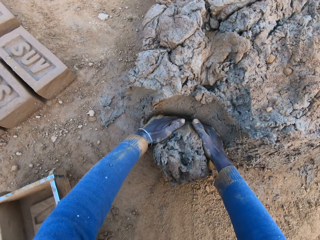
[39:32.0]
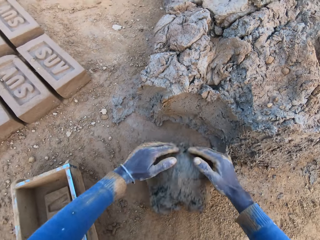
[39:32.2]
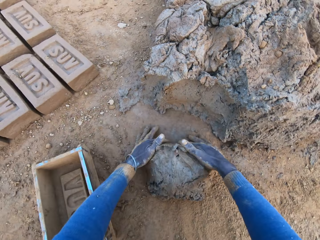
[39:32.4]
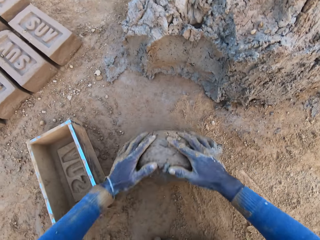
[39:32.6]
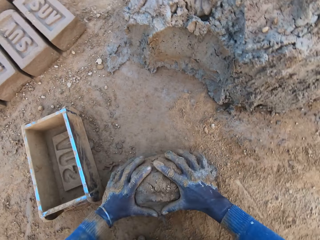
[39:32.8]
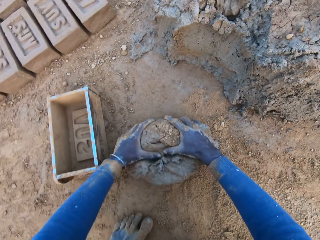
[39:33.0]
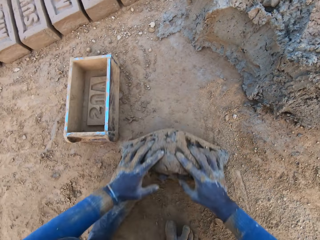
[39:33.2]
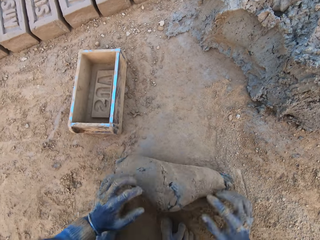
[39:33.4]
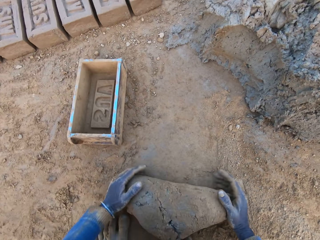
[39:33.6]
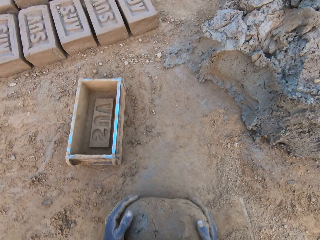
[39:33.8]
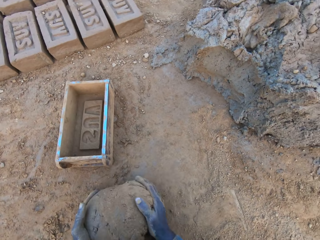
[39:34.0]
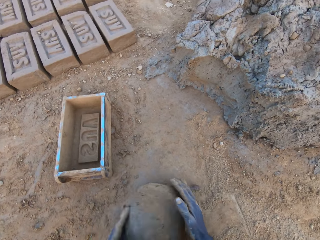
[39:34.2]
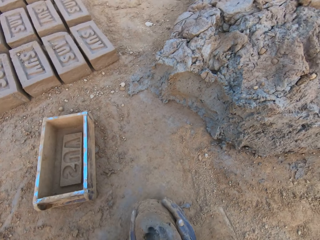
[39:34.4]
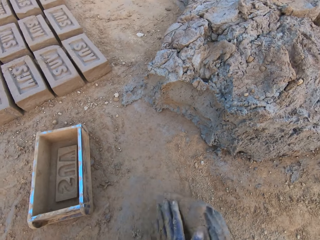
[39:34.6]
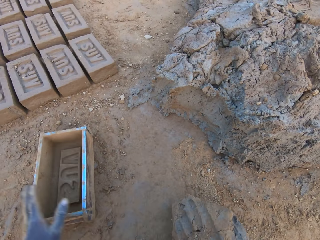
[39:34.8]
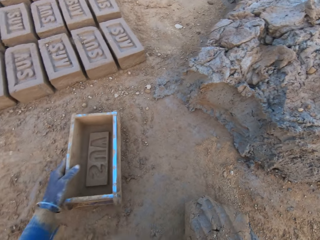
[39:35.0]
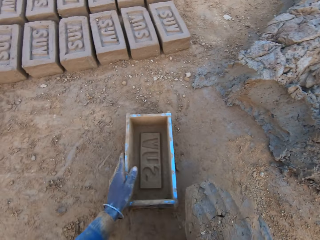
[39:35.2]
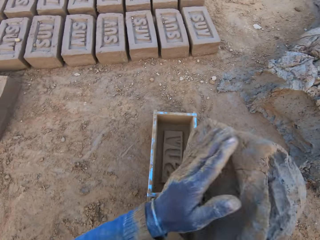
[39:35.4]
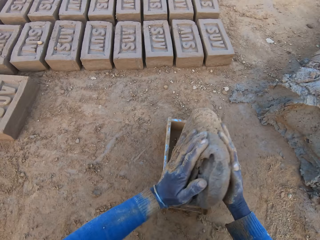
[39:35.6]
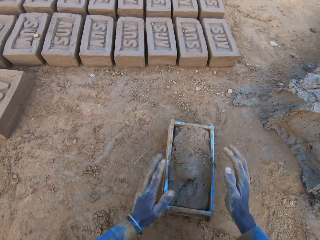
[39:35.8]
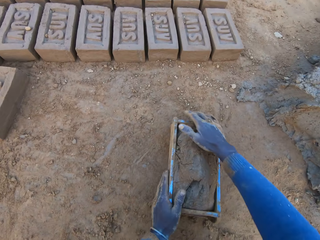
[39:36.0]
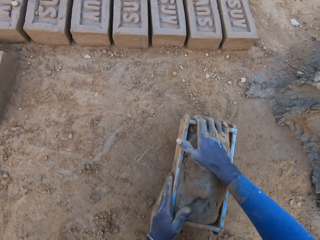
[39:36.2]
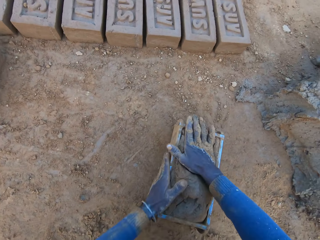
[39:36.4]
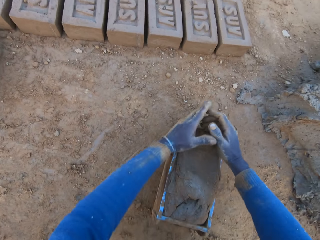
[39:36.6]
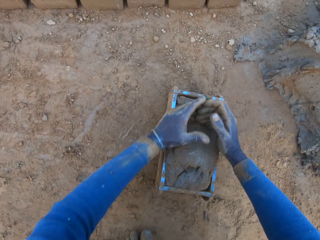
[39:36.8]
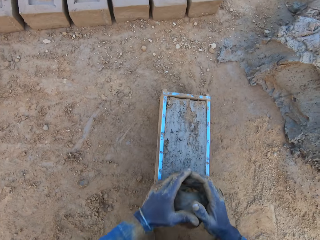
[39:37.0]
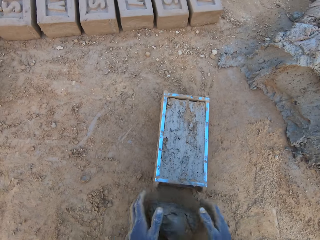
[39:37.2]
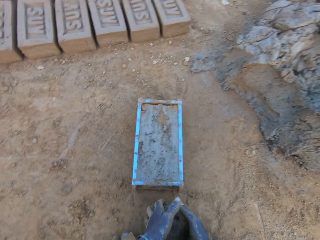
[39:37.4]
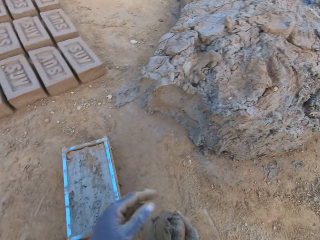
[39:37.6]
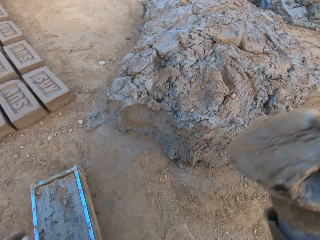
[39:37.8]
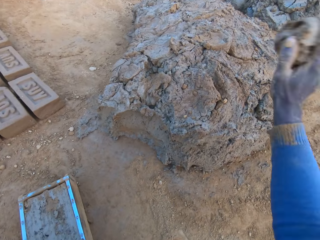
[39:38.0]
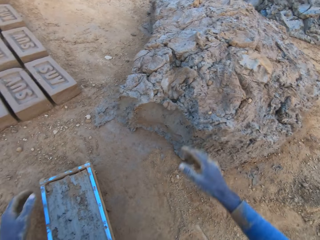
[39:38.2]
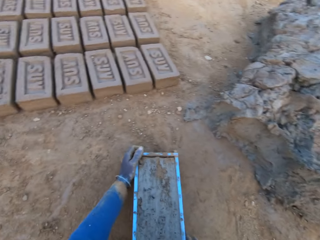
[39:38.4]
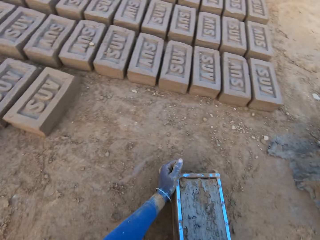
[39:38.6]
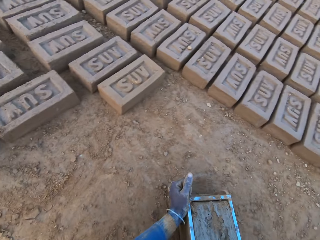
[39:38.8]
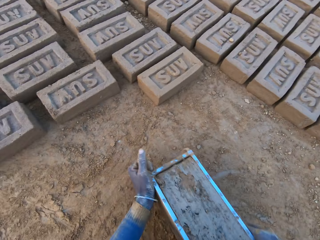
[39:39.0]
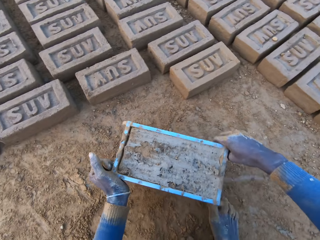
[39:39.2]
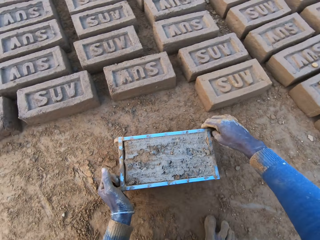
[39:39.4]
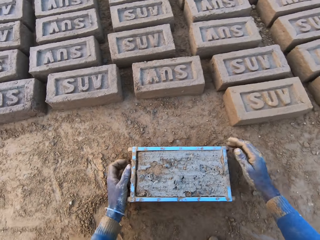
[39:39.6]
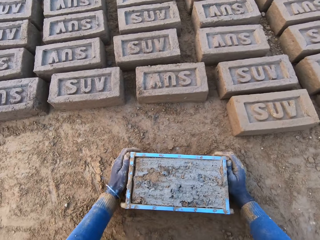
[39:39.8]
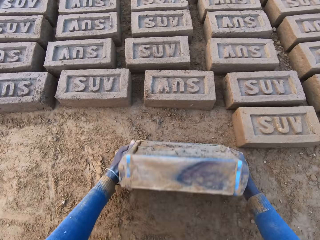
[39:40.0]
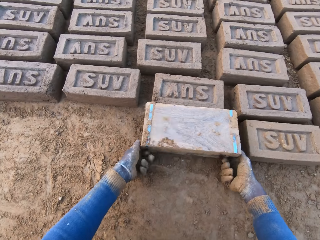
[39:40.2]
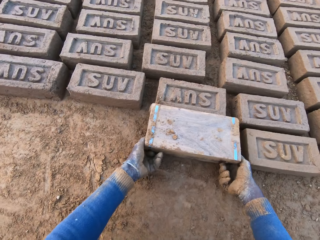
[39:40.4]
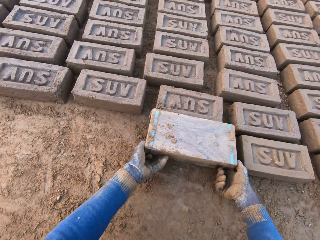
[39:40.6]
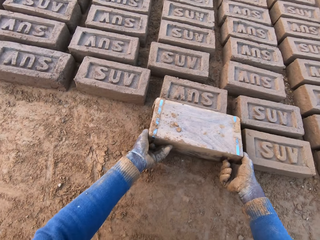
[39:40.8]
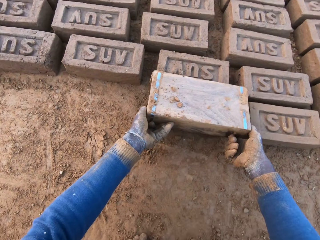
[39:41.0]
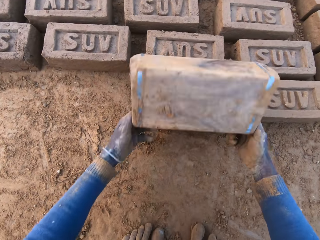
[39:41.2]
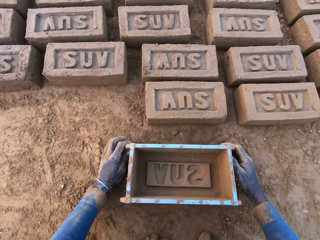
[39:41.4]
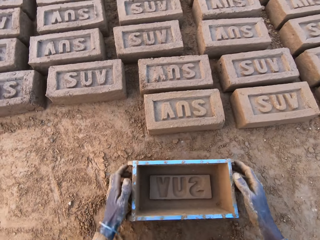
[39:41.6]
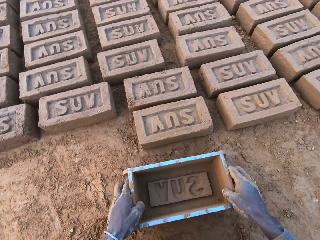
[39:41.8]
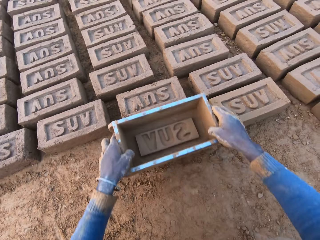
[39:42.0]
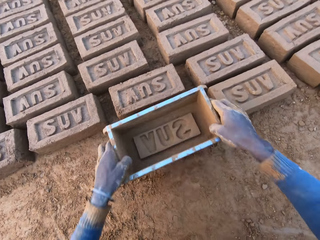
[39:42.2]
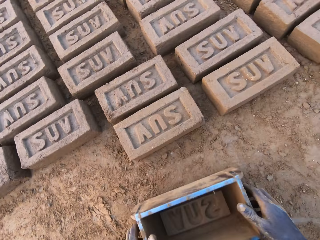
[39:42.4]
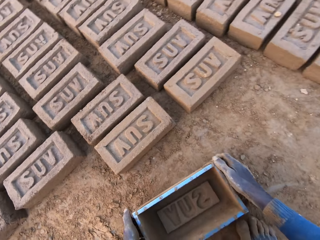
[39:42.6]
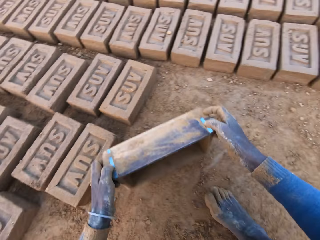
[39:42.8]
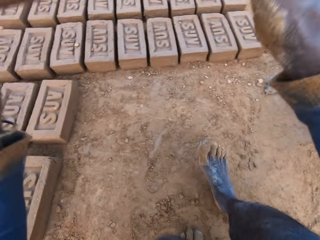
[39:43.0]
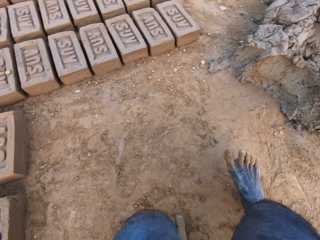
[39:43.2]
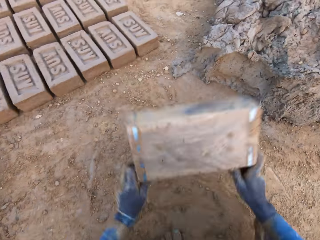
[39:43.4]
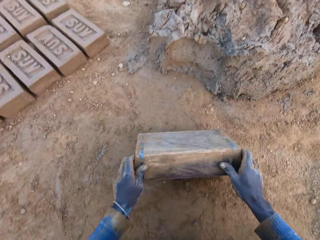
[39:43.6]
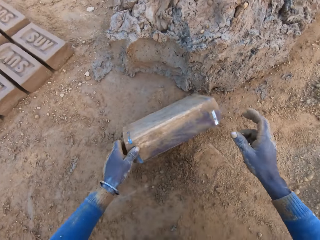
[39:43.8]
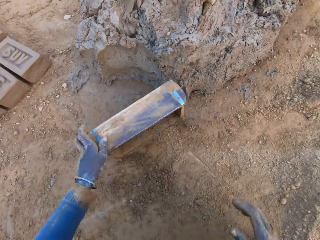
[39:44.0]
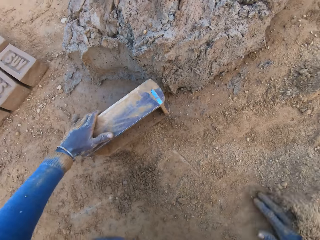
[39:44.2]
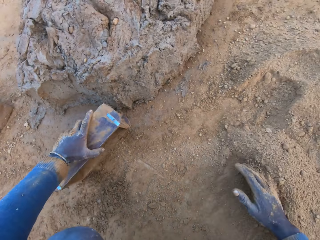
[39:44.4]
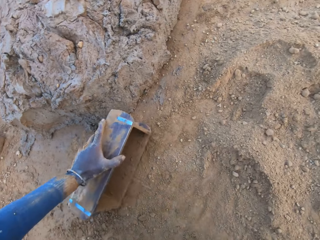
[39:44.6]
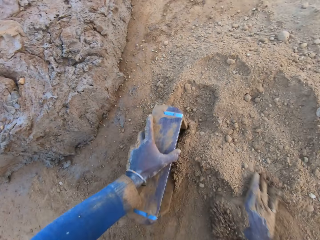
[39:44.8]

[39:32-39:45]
The camera wearer cuts a portion of the concrete from a heap of concrete with his hands. He mixes the concrete with his hands. He shifts the iron brick mold on the ground with his left hand. He holds the iron brick mold. He drops the concrete in the iron brick mold. He shakes the iron brick mold. He removes the excess concrete from the iron brick mold. He drops the excess concrete on the heap of concrete on the ground. He shifts the iron brick mold on the ground with his hands. He puts the iron brick mold down. He turns the iron brick mold on the ground. He drops the iron brick mold on the ground. He places the iron brick mold on one of the bricks on the ground. He puts the iron brick mold down. He lifts the iron brick mold. He hits the iron brick mold on the ground with his two hands. He puts the iron brick mold down.

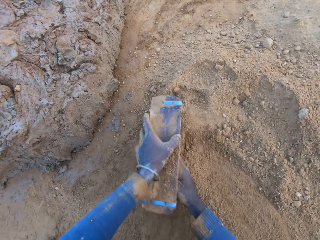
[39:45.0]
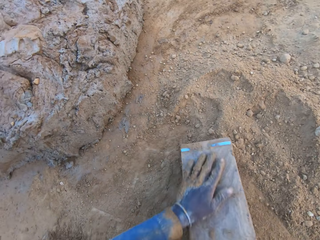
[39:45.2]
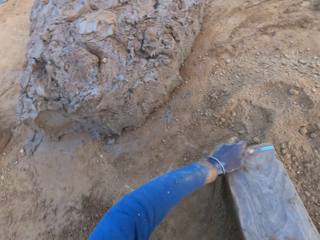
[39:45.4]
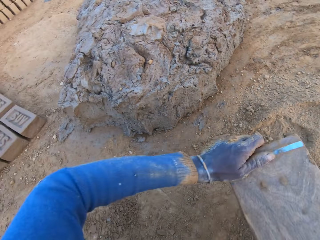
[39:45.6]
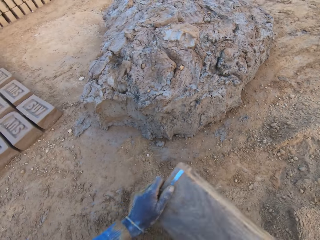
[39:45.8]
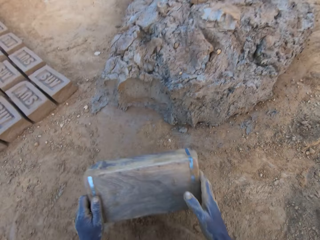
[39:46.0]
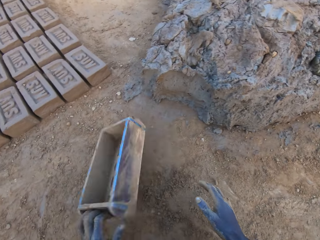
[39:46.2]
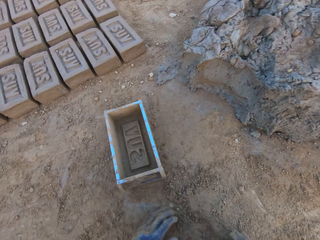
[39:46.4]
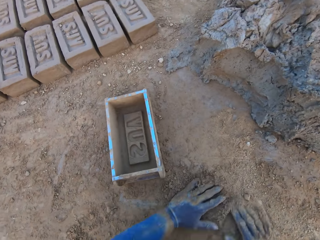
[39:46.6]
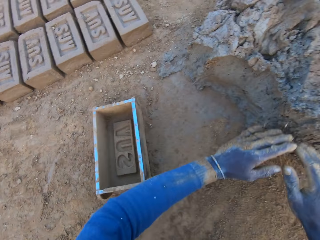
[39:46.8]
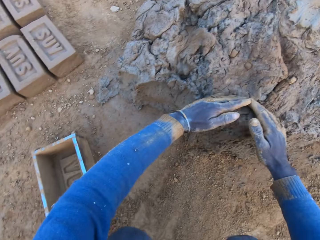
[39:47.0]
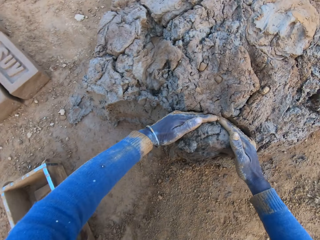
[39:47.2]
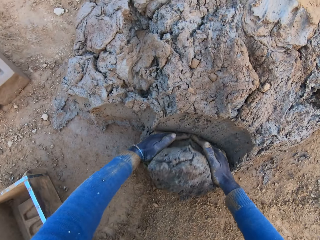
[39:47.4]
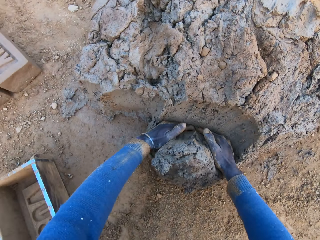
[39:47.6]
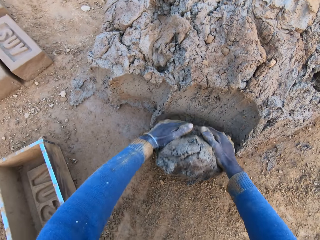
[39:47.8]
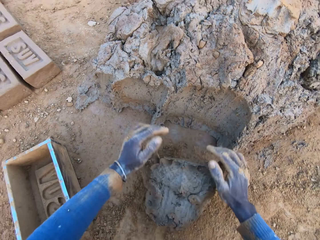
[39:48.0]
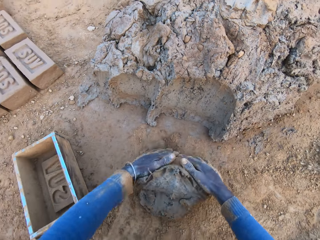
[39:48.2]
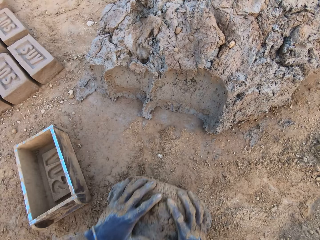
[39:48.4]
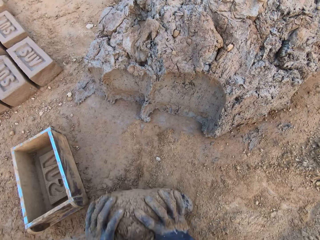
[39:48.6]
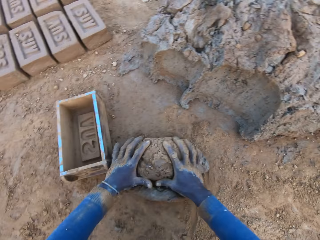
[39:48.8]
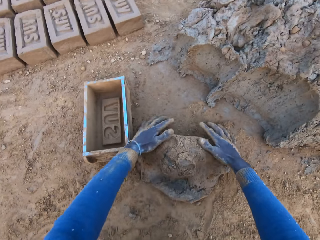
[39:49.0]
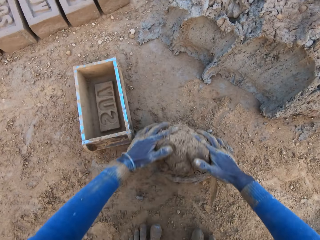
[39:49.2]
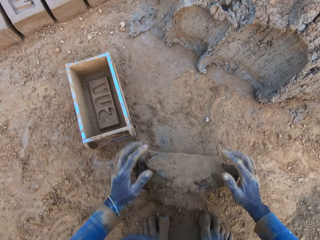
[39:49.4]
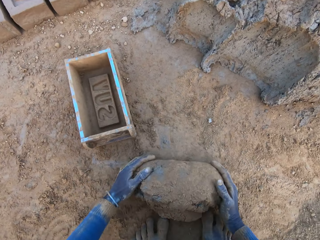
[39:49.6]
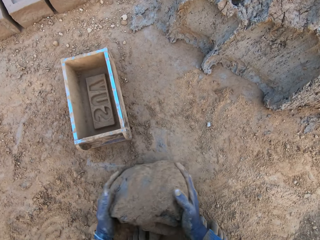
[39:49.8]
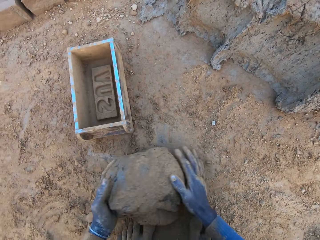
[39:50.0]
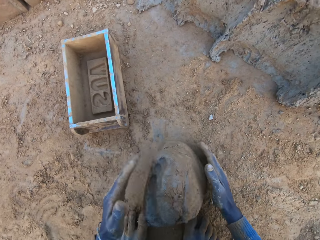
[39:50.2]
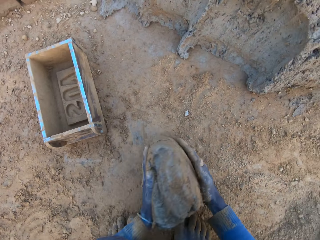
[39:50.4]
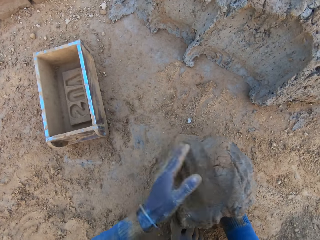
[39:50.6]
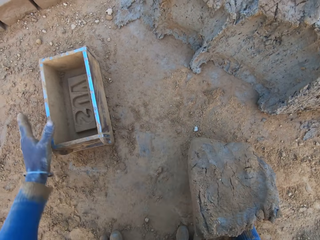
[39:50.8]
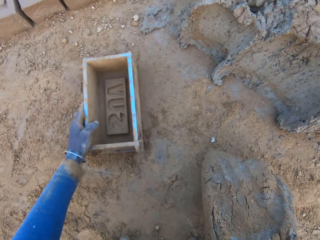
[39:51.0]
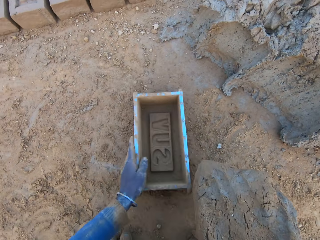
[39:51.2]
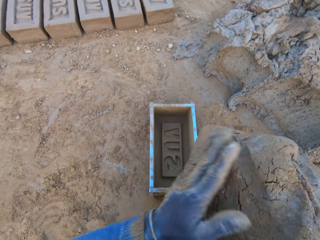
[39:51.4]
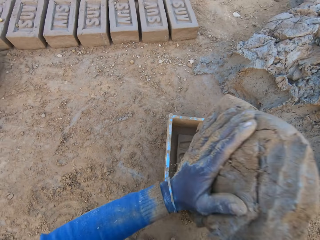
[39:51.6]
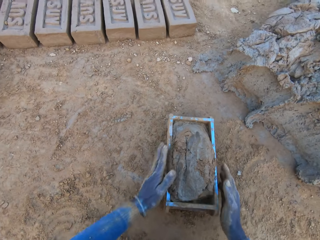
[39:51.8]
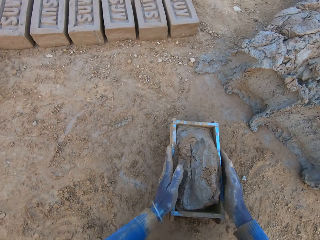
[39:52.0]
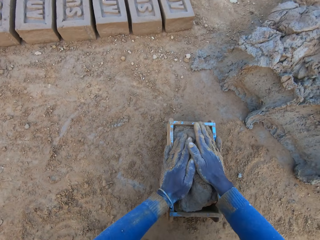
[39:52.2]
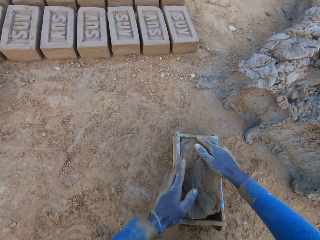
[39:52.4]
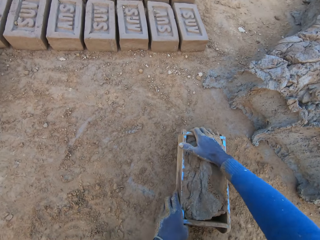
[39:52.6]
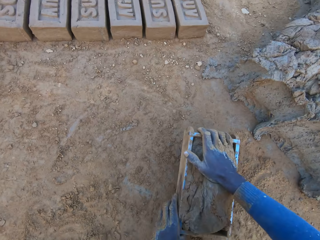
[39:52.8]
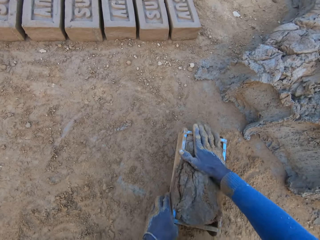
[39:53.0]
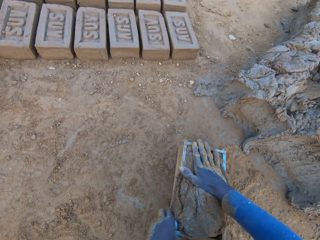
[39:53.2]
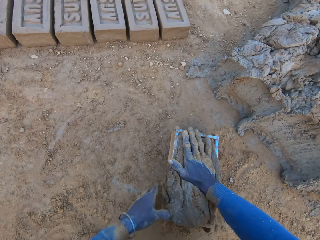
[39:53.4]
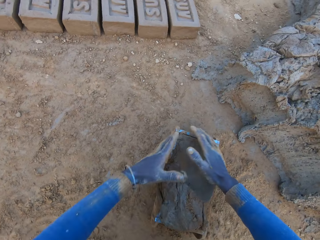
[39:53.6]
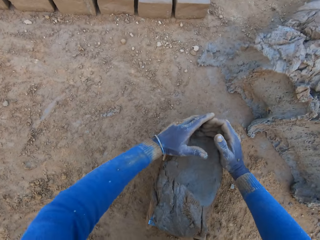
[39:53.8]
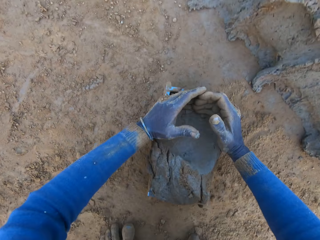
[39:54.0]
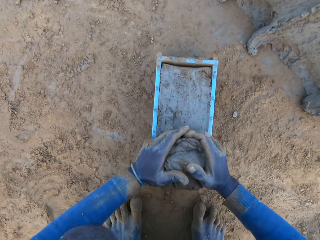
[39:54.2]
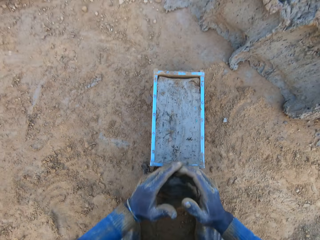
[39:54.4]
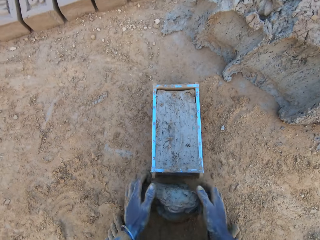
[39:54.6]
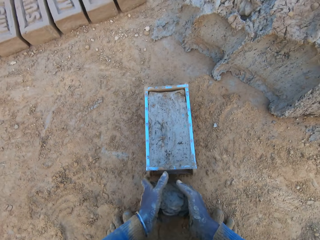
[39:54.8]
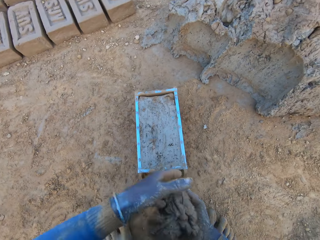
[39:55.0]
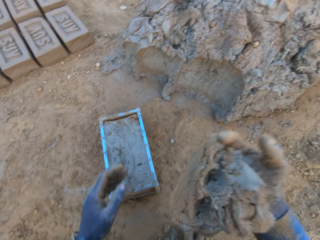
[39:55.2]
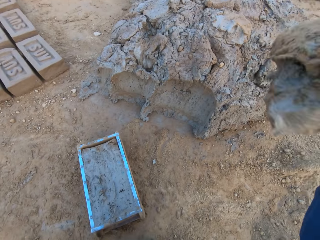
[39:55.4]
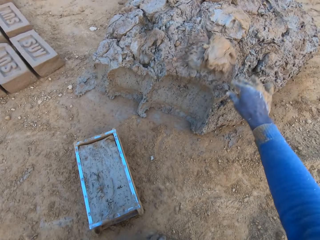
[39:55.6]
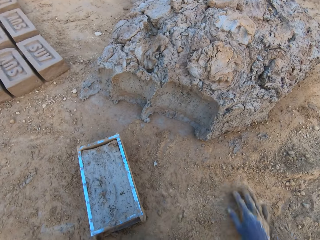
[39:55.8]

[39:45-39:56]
The camera wearer pours sand or soil into the iron brick mold into his right hand. He removes the sand from the iron brick mold. He pours the soil down. He drops the iron brick mold on the ground. He picks up clay. He cuts a portion of the concrete from a heap of concrete with his hands. He mixes the concrete with his hands. He shifts the iron brick mold on the ground with his left hand. He holds the iron brick mold. He drops the concrete in the iron brick mold. He shakes the iron brick mold. He removes the excess concrete from the iron brick mold. He drops the excess concrete on the heap of concrete on the ground.
